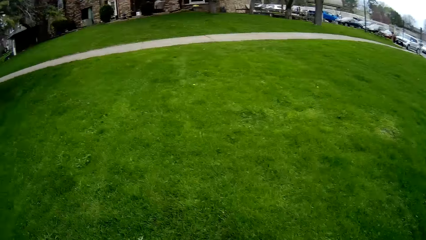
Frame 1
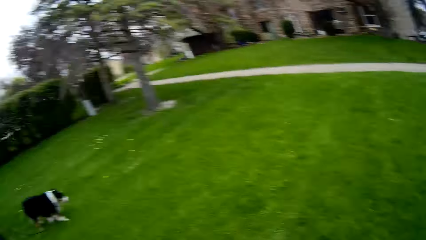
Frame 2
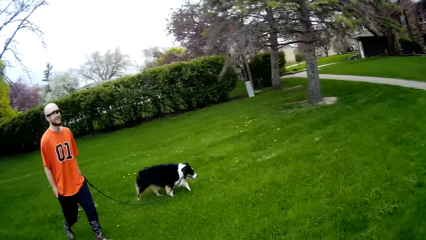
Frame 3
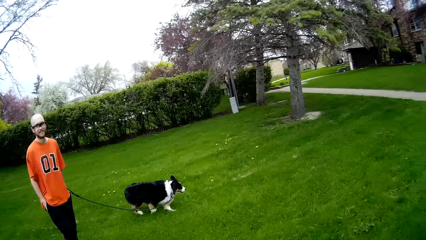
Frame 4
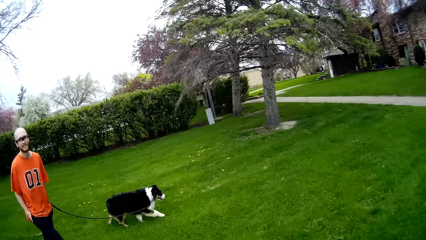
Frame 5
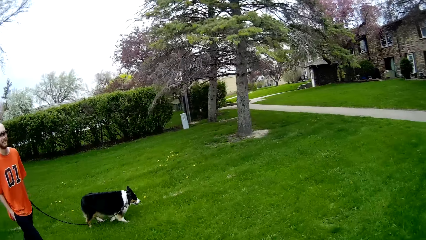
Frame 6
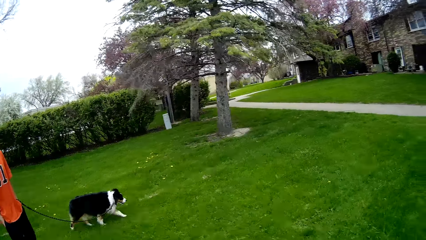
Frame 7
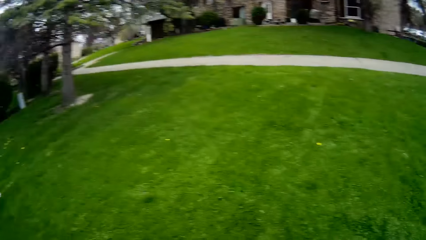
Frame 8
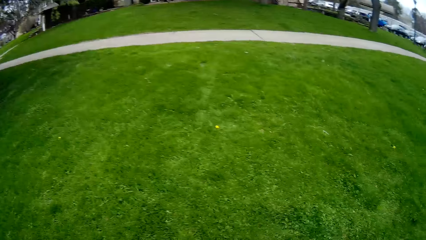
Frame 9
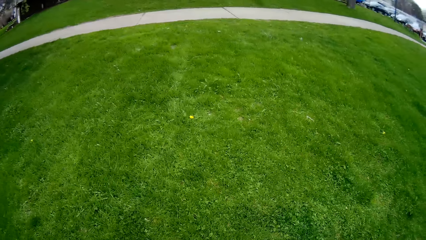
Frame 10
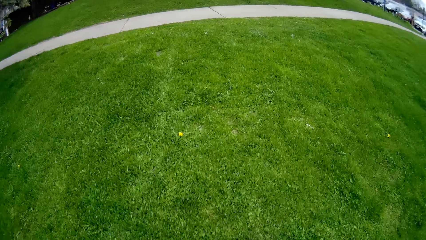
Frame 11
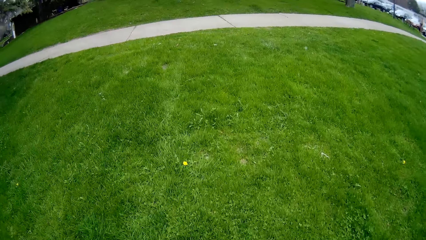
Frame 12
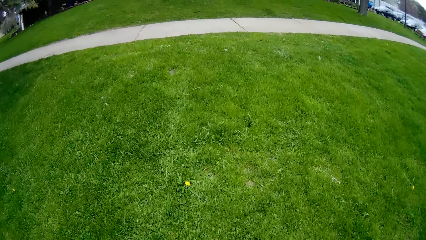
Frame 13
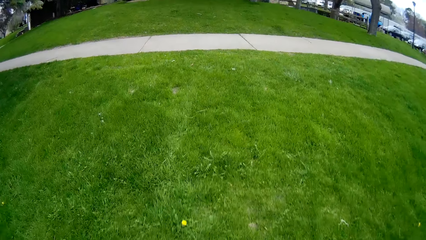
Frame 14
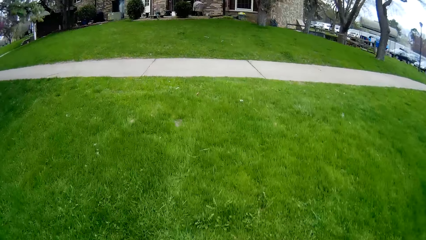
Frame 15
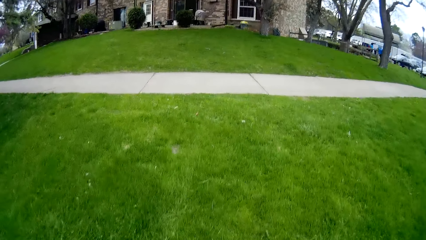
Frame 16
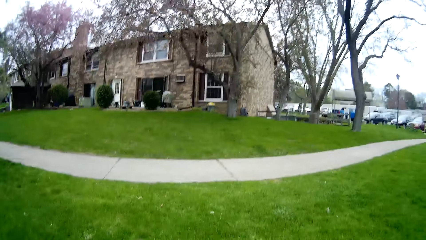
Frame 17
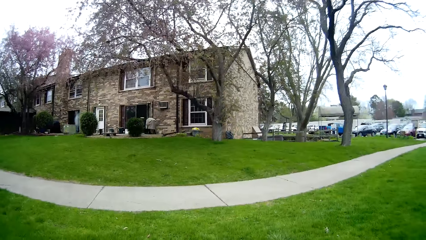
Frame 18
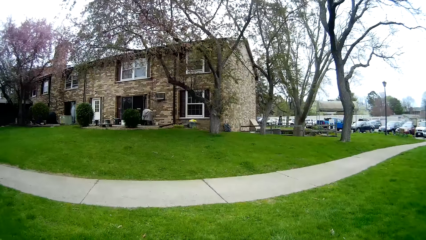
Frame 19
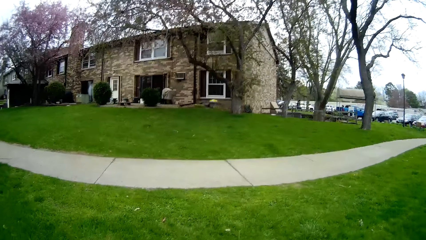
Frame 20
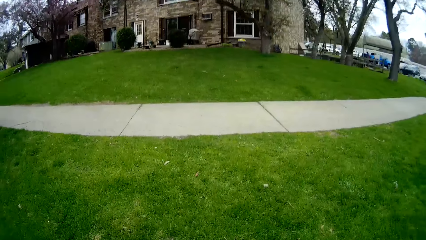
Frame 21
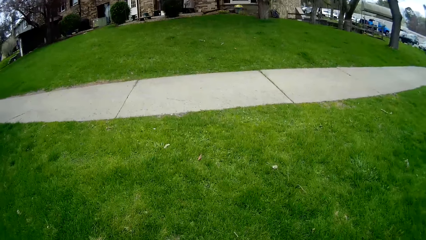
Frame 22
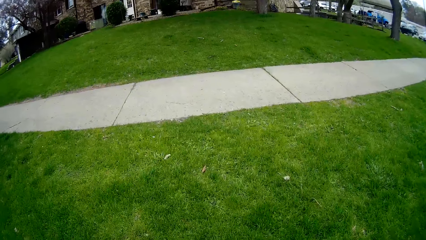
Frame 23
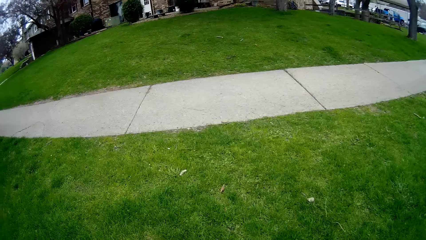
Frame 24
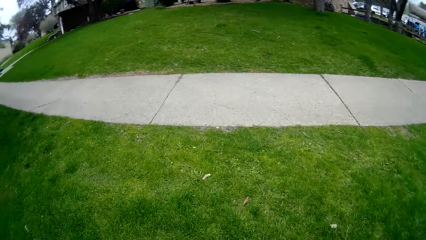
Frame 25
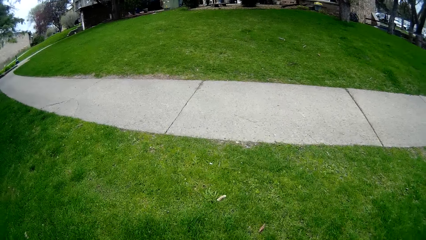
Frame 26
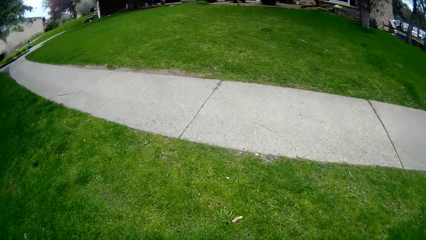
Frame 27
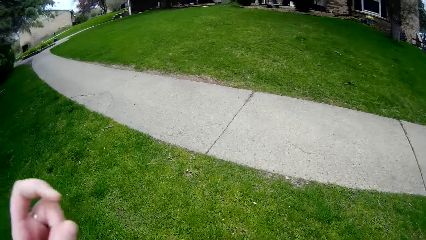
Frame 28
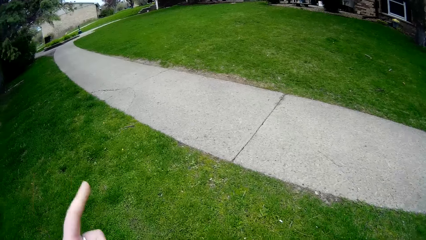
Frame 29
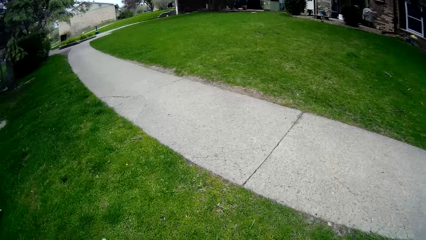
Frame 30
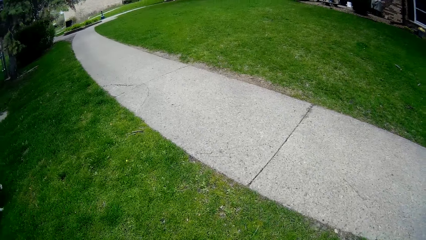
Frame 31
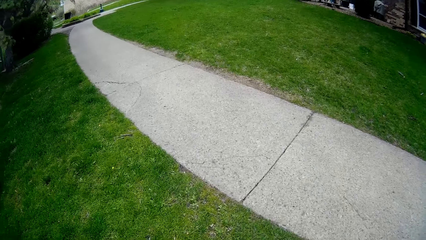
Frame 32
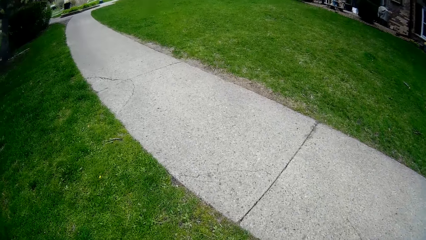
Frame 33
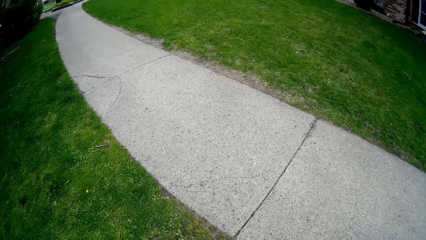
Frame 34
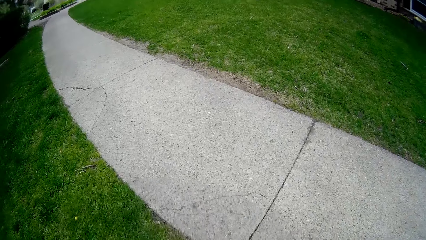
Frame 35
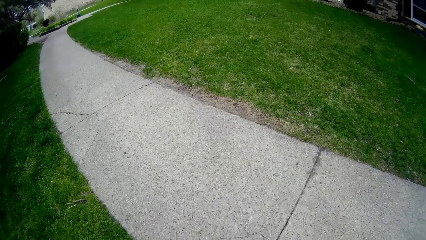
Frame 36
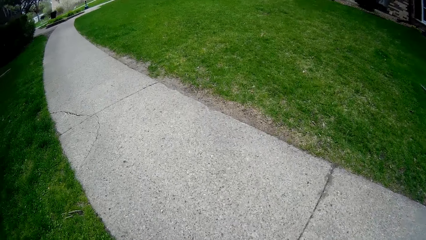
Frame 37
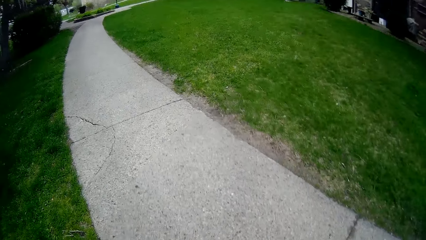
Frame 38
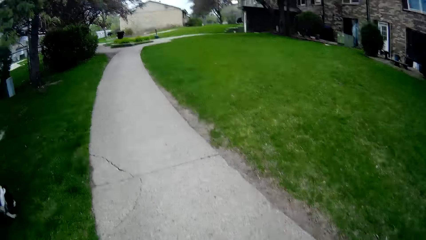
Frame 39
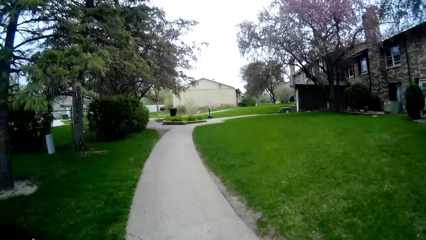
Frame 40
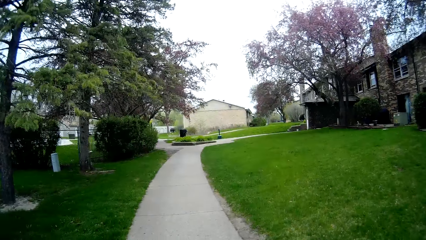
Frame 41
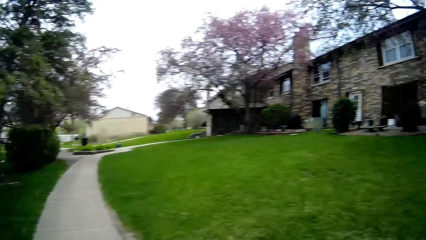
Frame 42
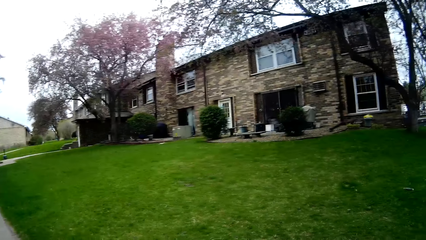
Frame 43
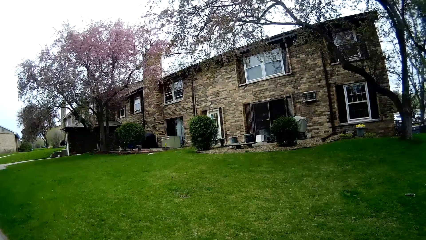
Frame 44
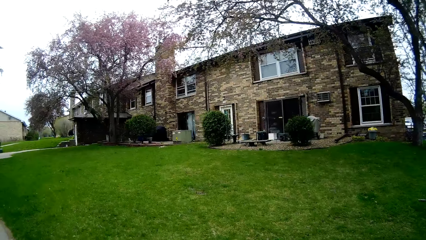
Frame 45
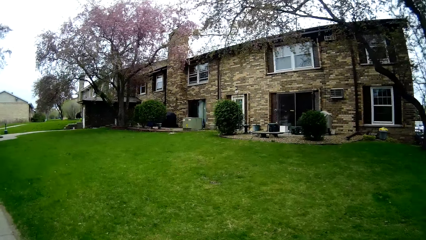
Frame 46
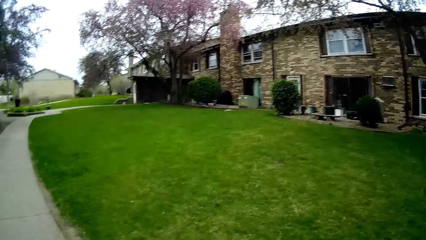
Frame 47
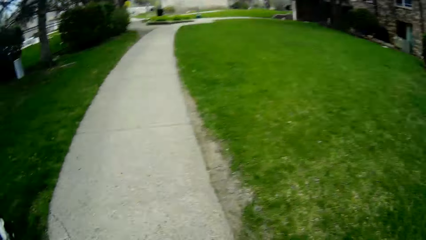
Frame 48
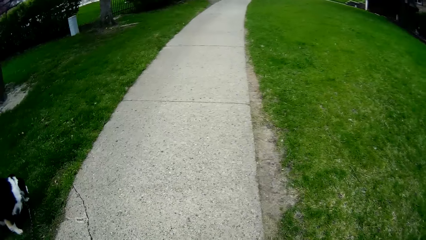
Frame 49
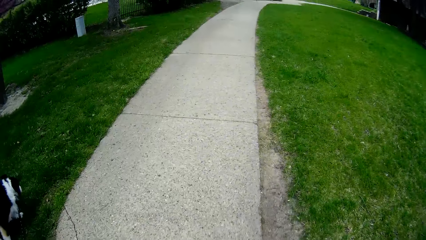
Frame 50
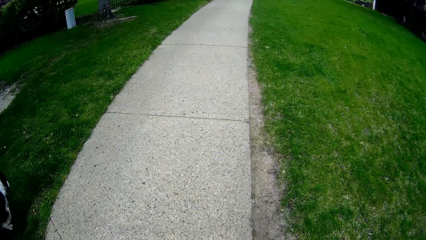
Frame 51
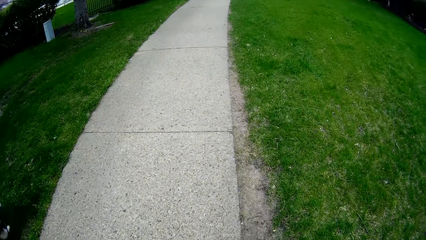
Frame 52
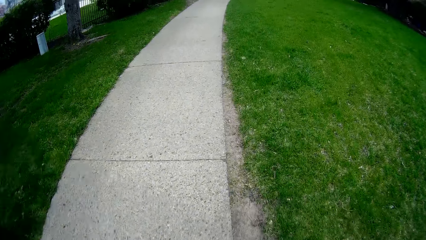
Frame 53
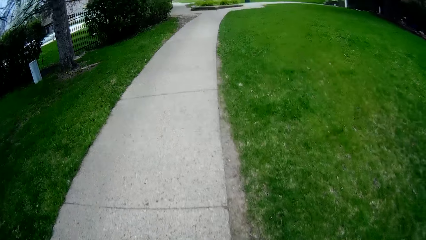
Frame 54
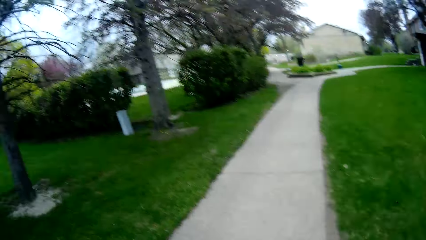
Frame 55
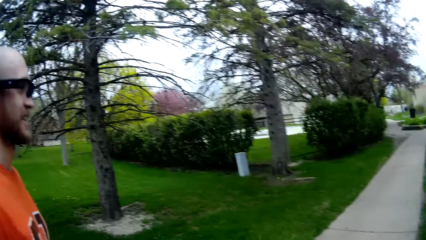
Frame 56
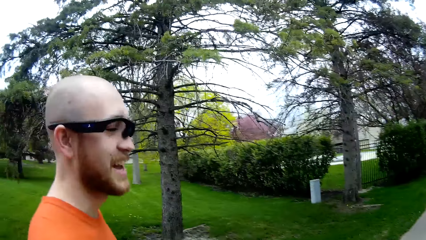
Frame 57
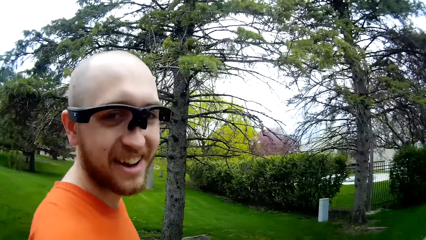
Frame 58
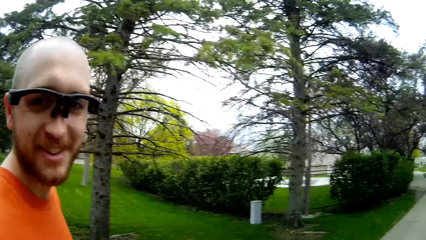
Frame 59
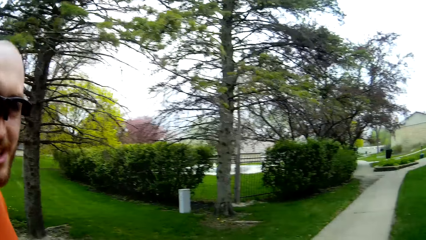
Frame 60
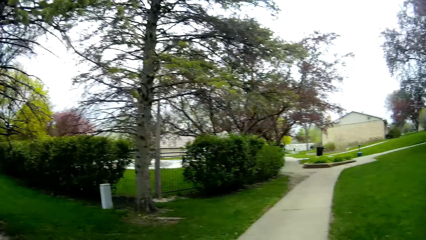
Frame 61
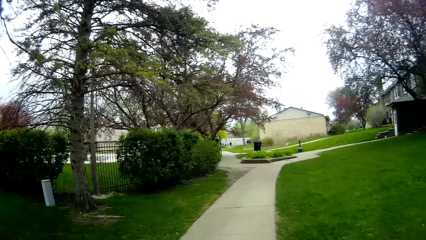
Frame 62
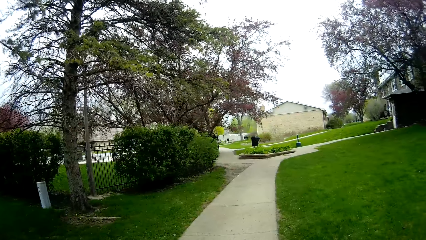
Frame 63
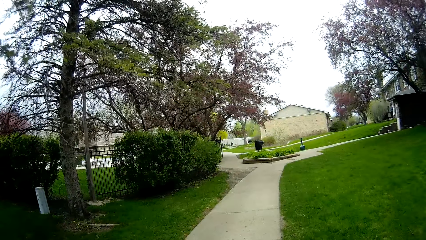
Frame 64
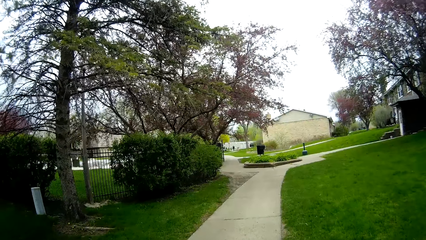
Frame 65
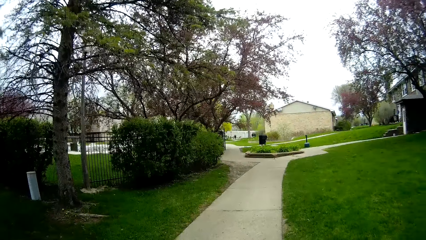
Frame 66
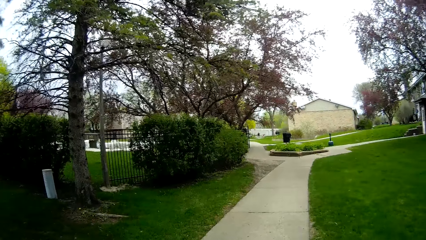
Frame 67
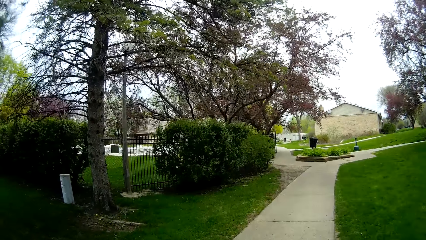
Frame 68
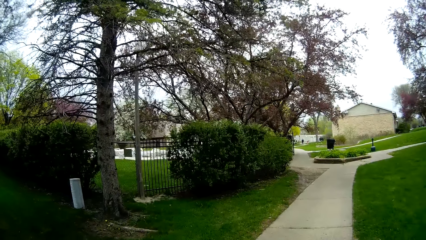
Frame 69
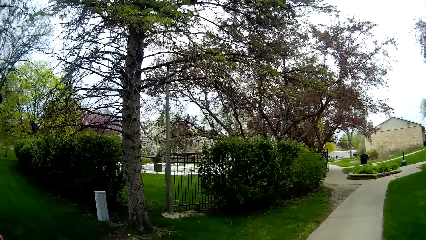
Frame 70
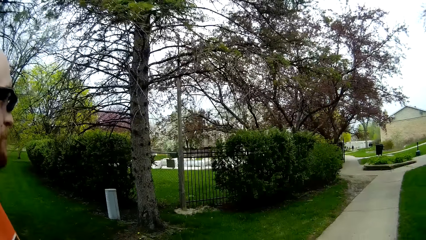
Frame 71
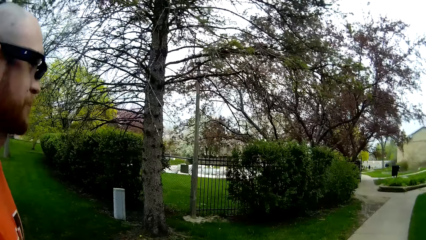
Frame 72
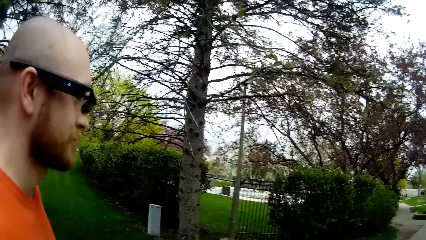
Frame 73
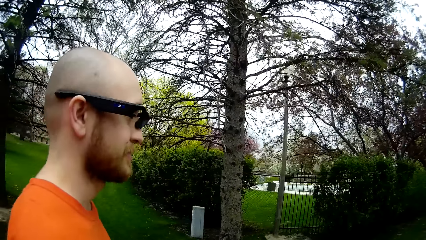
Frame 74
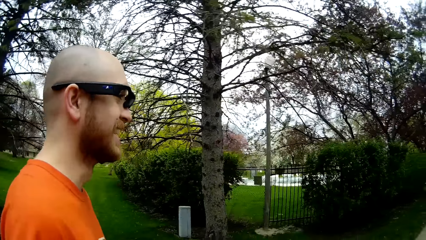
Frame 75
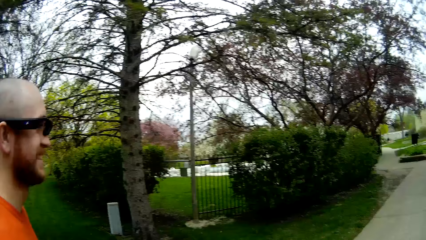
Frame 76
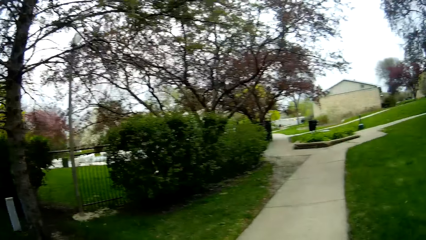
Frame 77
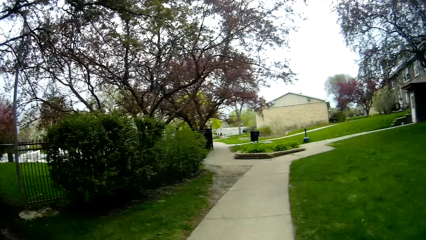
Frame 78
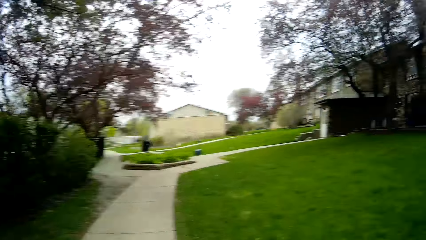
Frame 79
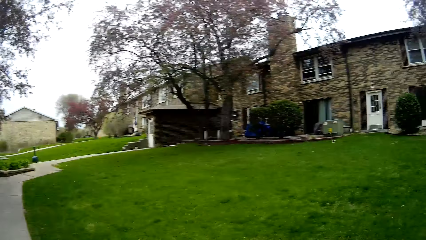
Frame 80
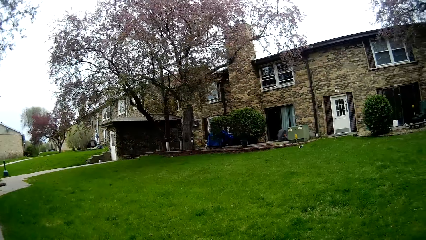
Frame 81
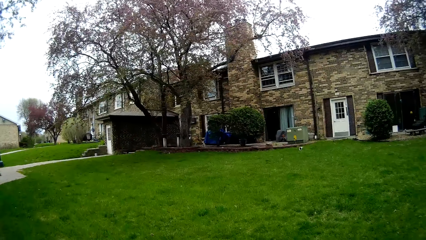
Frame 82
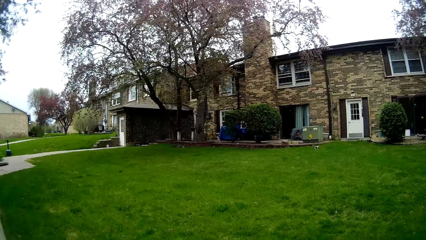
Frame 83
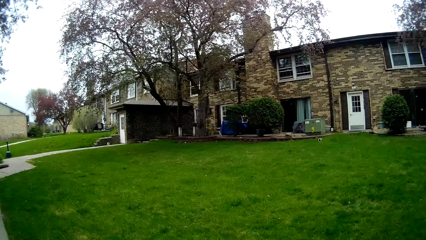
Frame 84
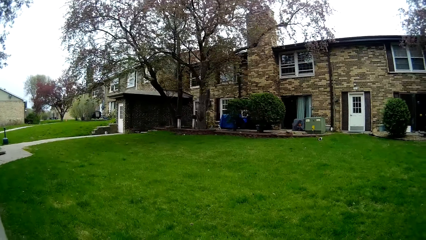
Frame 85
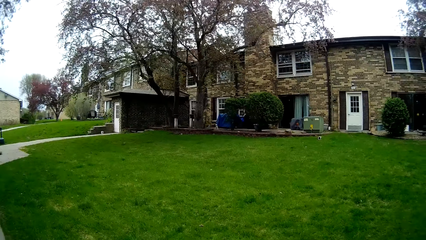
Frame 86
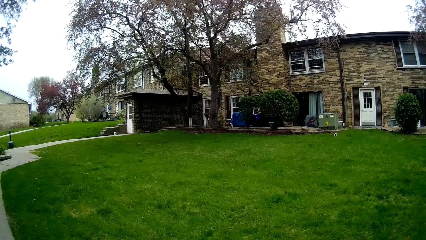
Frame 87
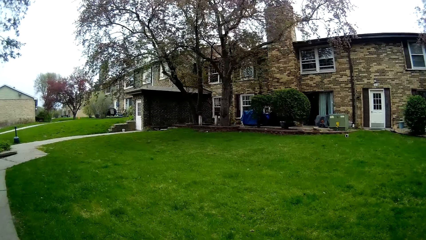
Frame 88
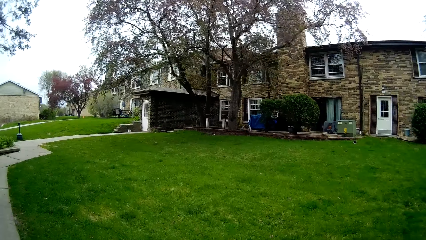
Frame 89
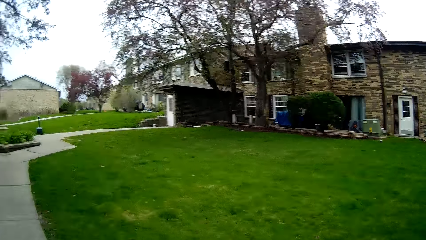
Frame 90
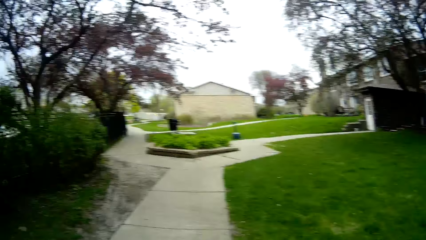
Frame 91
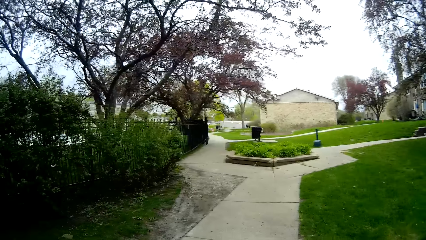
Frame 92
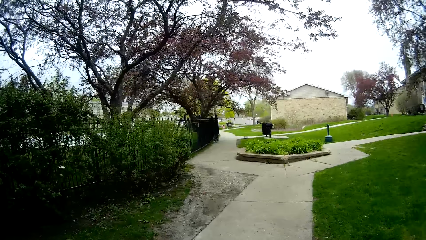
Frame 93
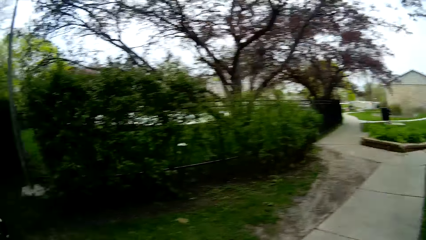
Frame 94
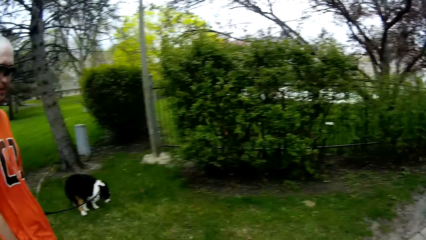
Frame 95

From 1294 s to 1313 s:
A person walks in the compound and pulls a dog leash. The camera wearer walks on the pavement and walks in the compound. They talk to the person. The person talks to the camera wearer. The camera wearer walks in the compound. The dog barks.
